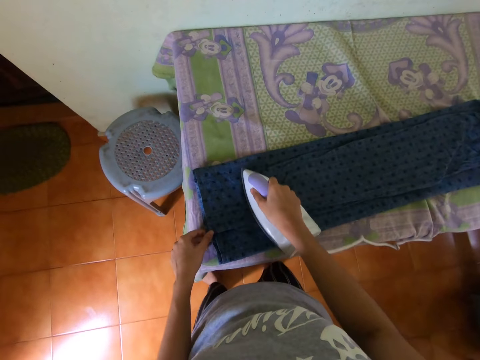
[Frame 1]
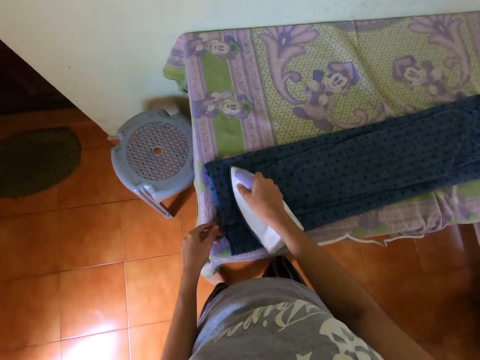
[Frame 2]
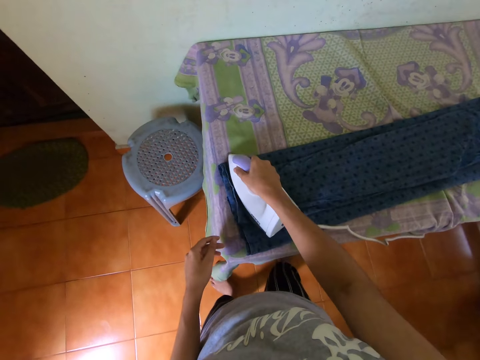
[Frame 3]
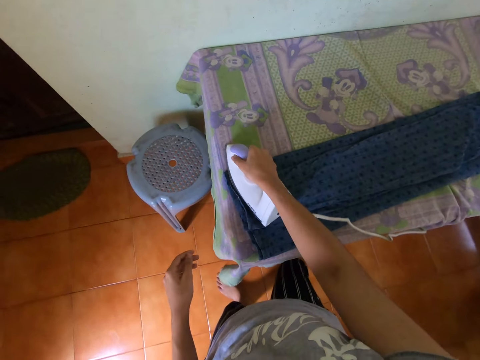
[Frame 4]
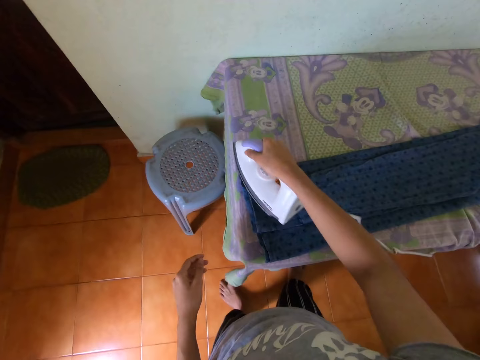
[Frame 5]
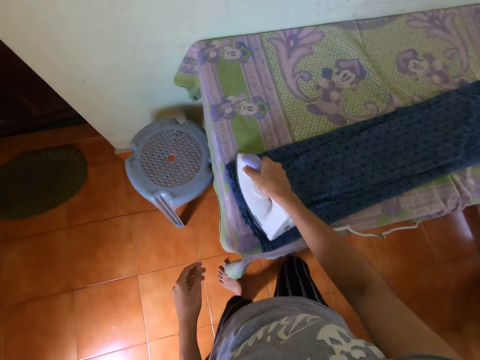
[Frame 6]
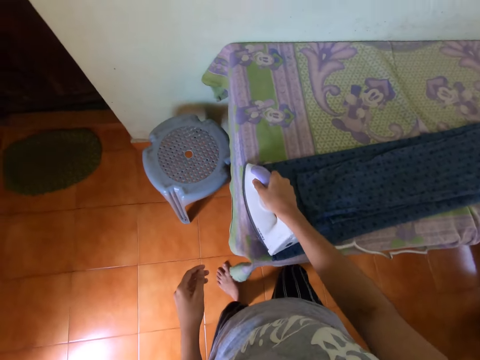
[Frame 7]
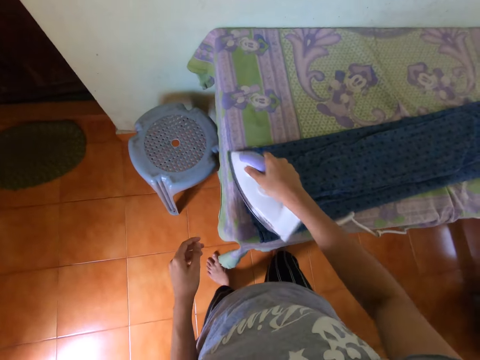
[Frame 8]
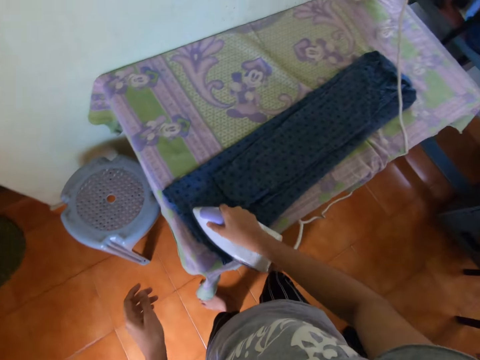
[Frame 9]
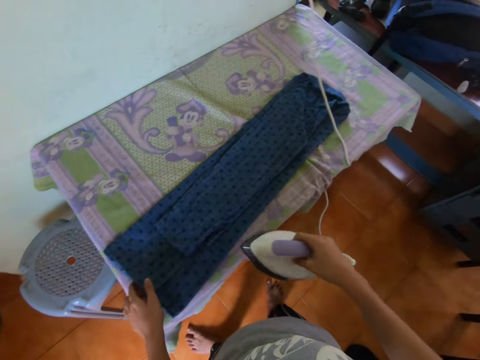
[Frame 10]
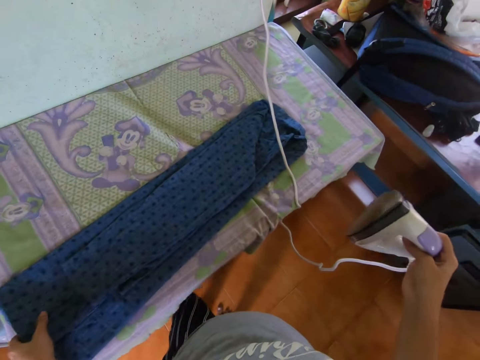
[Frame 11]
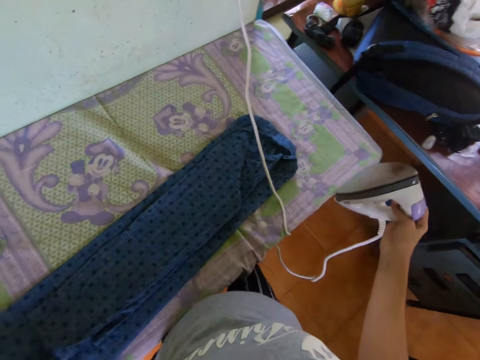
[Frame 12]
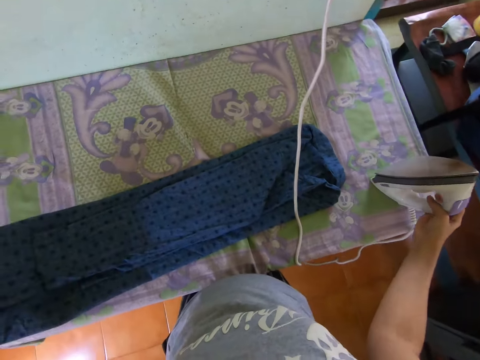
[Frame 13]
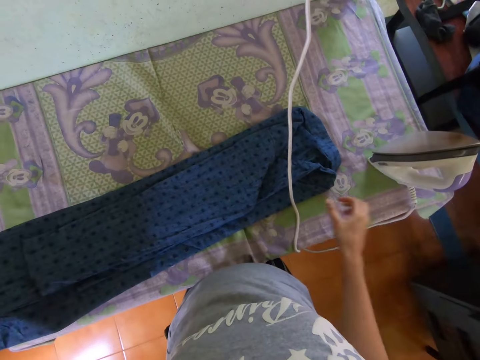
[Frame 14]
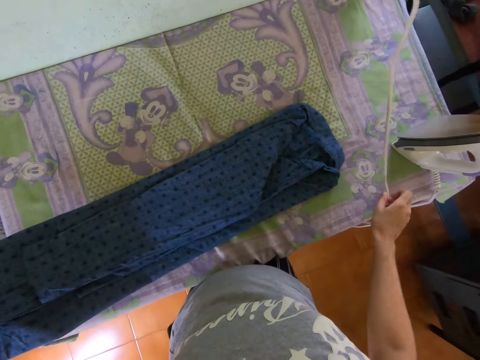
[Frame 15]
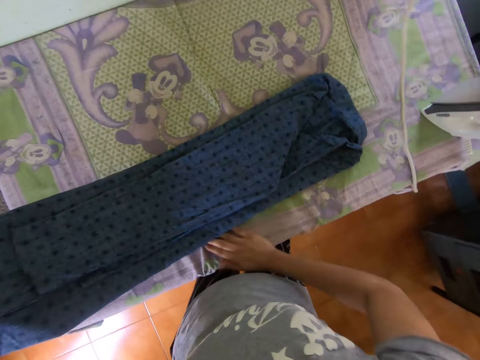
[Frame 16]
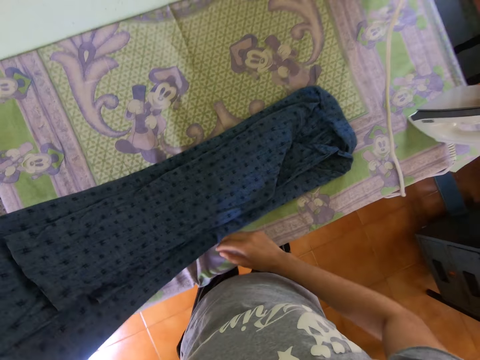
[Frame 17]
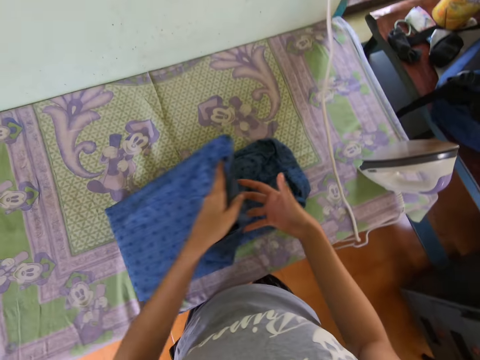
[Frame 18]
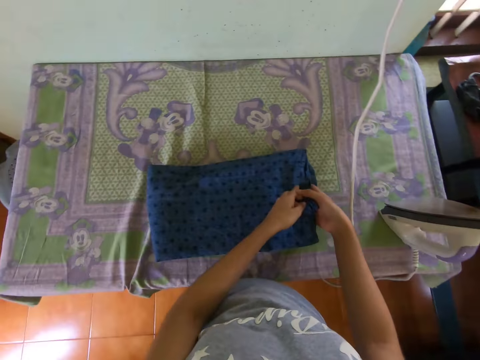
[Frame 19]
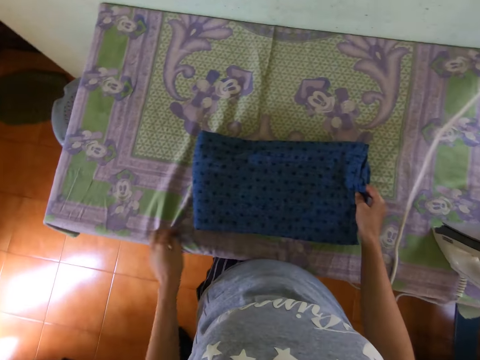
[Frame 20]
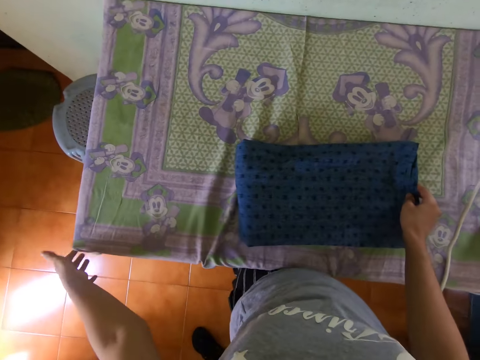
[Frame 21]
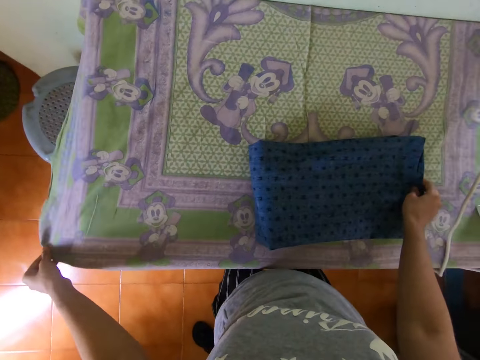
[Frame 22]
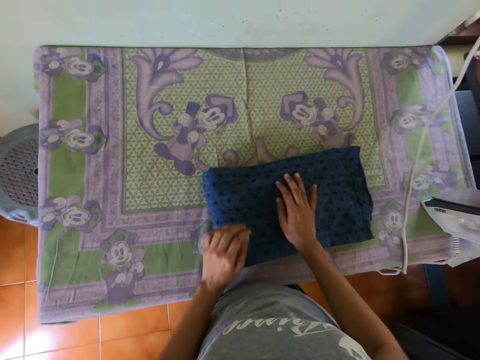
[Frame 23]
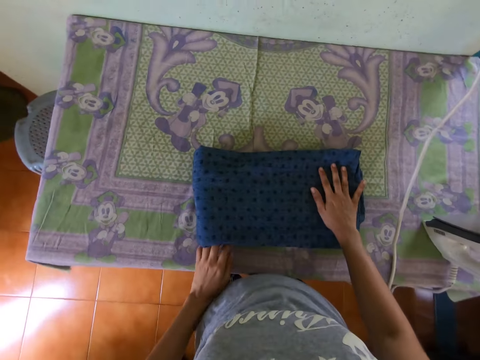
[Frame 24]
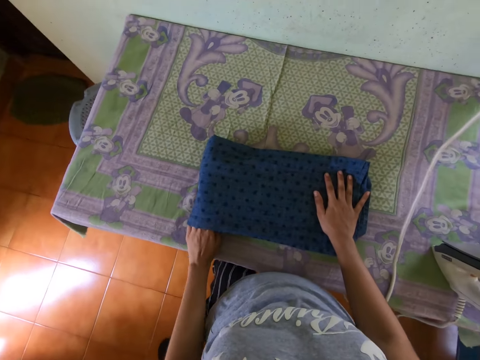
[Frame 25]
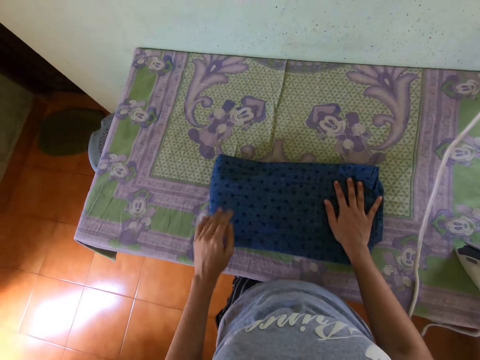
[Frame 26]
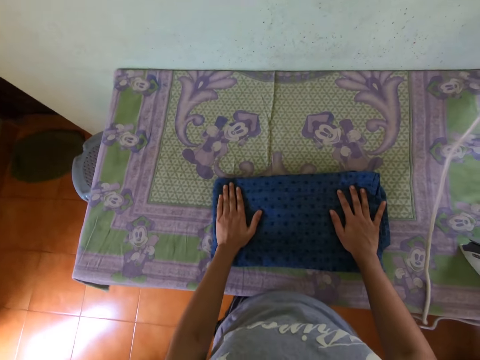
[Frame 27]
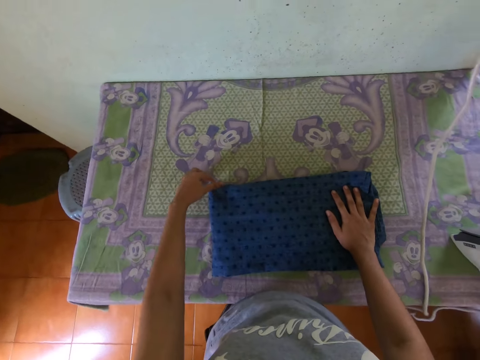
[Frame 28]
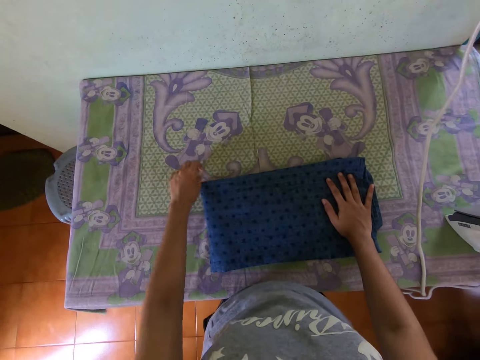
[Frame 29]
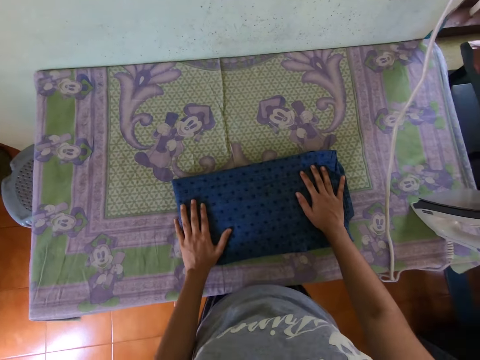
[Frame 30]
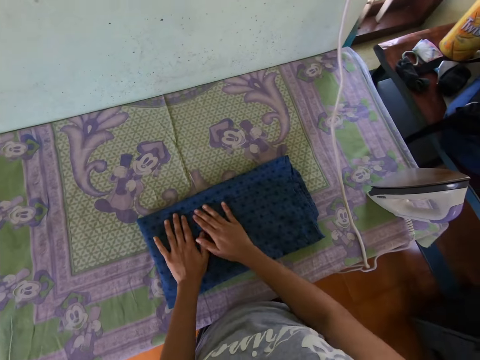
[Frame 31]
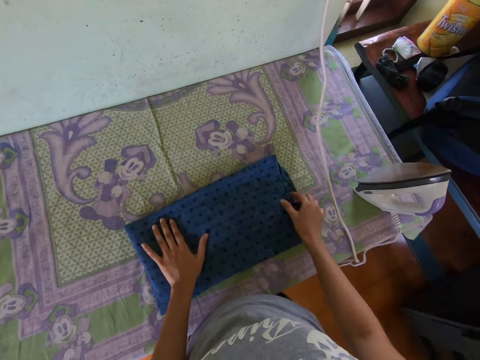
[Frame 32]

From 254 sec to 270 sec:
The camera wearer places his left hand on the shirt on the table. He drops the iron on the table with his right hand. He aligns the shirt. He adjusts the wire of the iron with his right hand. He moves the shirt on the table with his left hand. He places his right hand on the table. He folds the shirt on the table with both hands. He moves the cloth on the table with his left hand. He adjusts the shirt on the table with both hands.

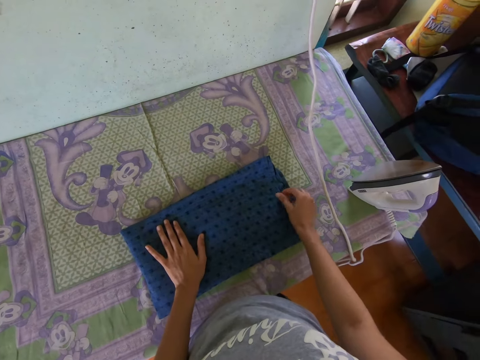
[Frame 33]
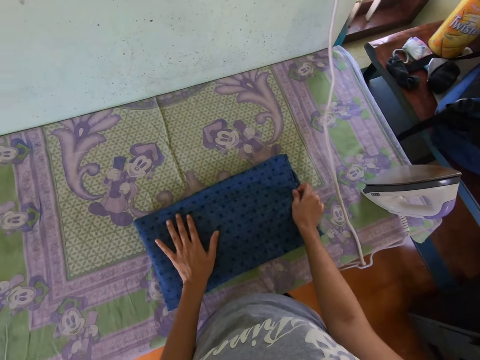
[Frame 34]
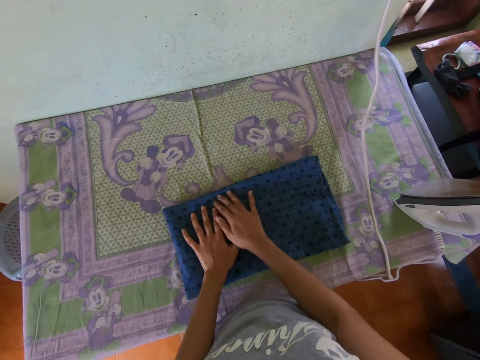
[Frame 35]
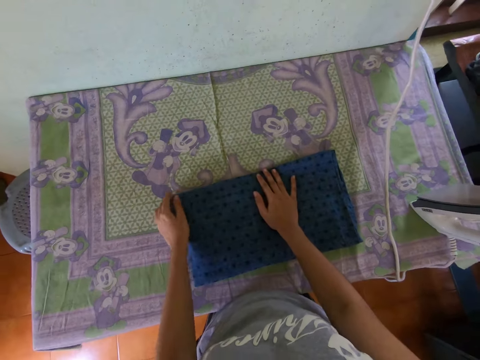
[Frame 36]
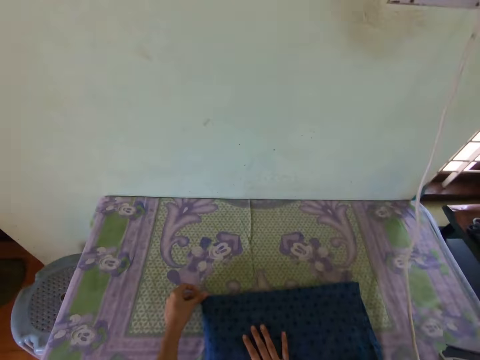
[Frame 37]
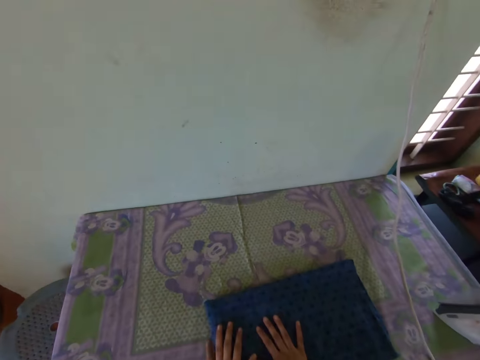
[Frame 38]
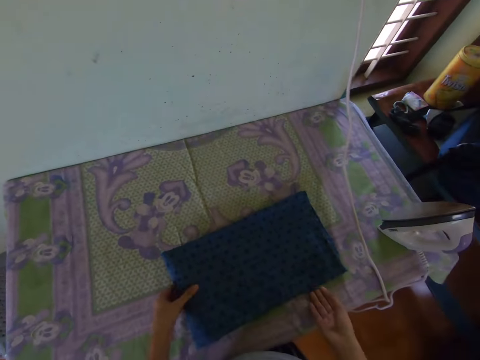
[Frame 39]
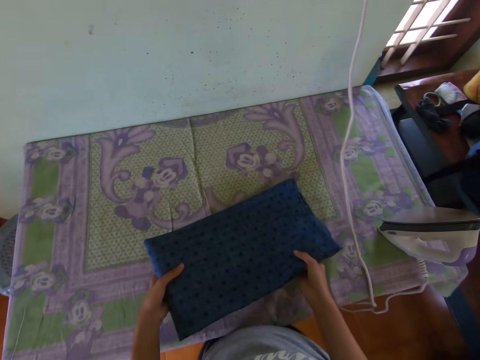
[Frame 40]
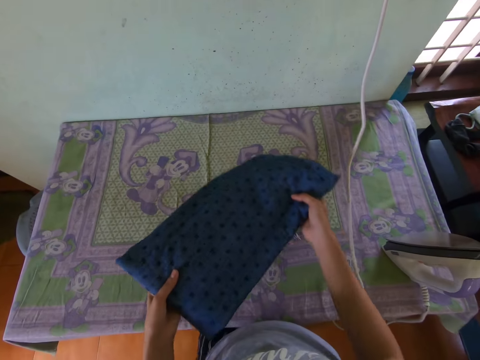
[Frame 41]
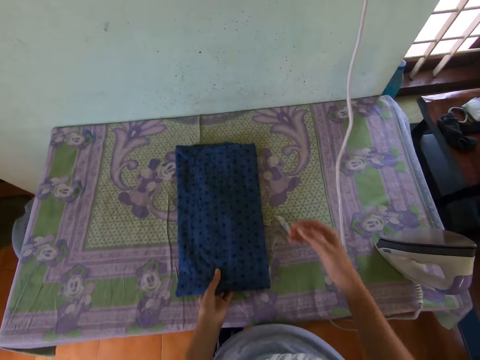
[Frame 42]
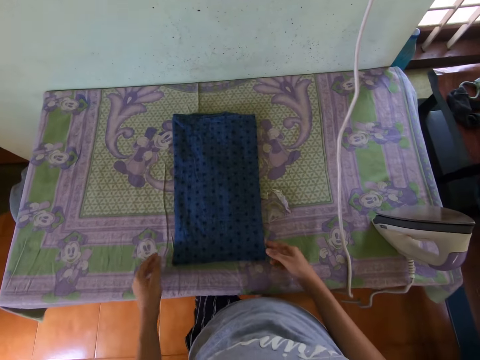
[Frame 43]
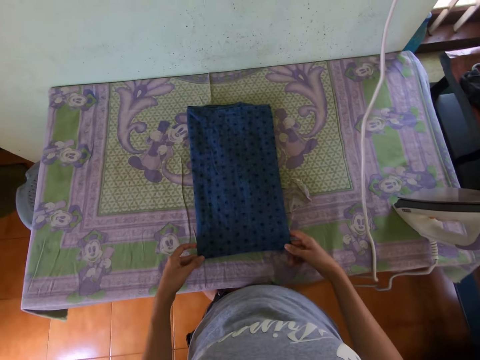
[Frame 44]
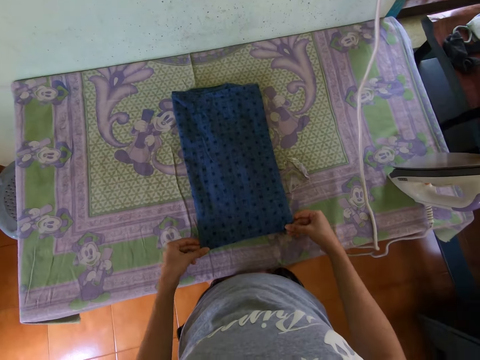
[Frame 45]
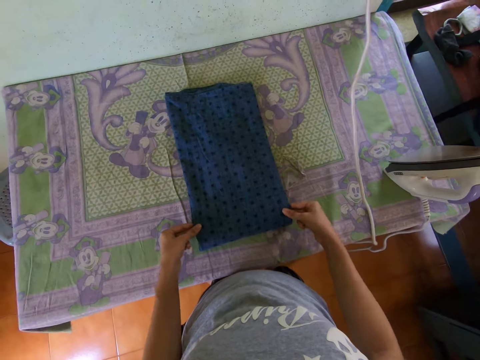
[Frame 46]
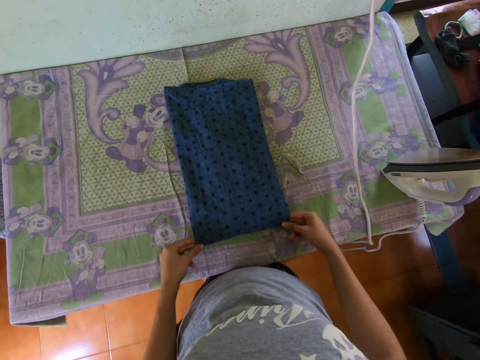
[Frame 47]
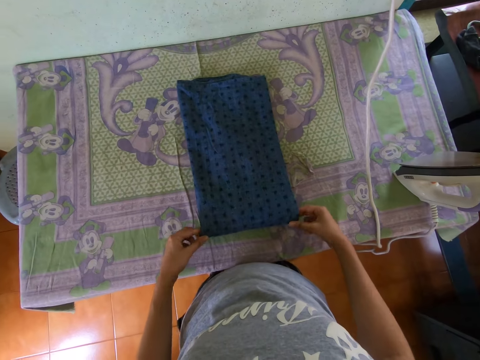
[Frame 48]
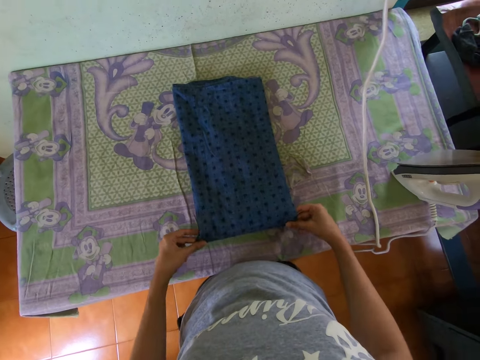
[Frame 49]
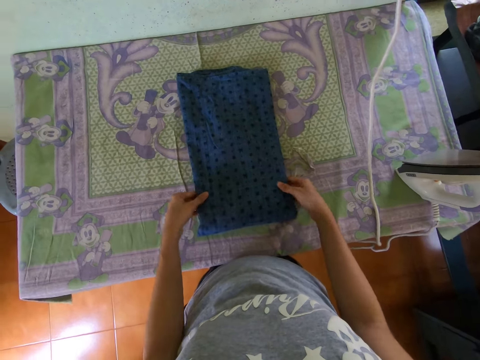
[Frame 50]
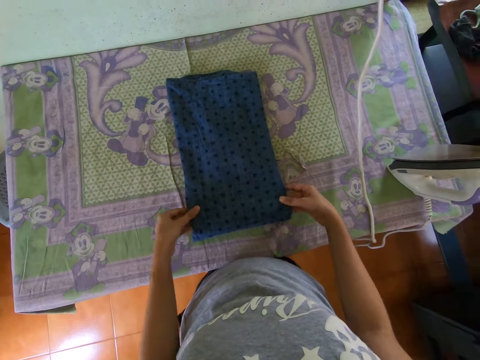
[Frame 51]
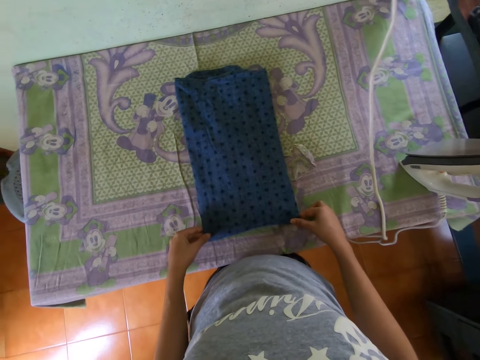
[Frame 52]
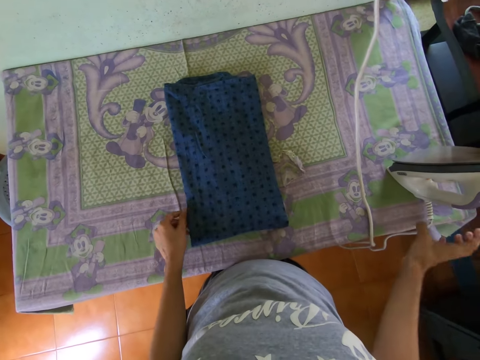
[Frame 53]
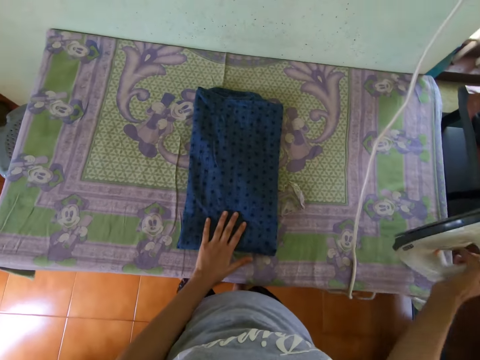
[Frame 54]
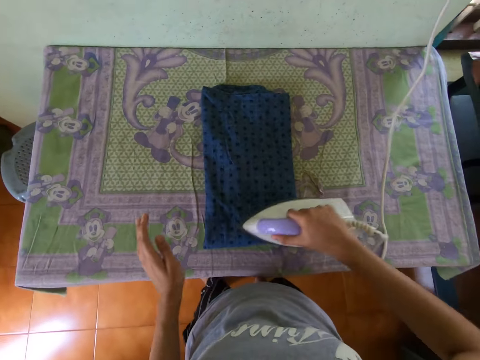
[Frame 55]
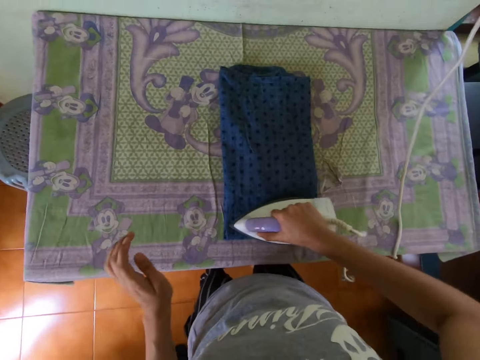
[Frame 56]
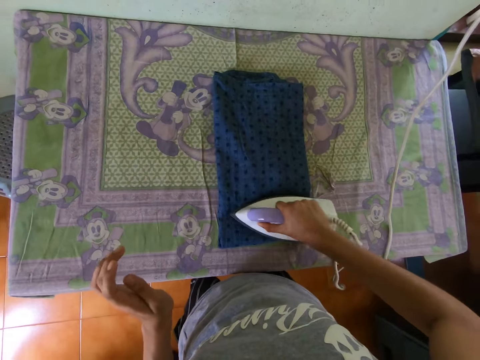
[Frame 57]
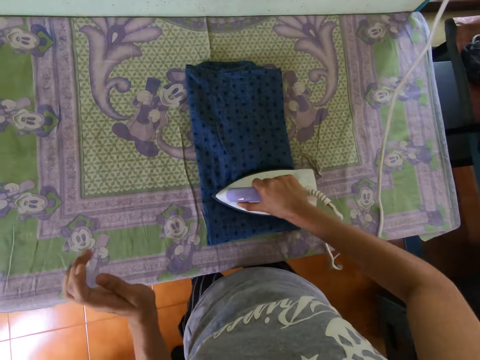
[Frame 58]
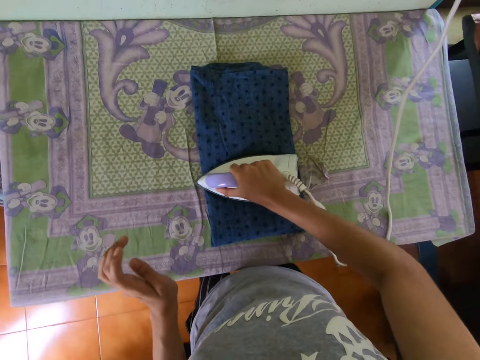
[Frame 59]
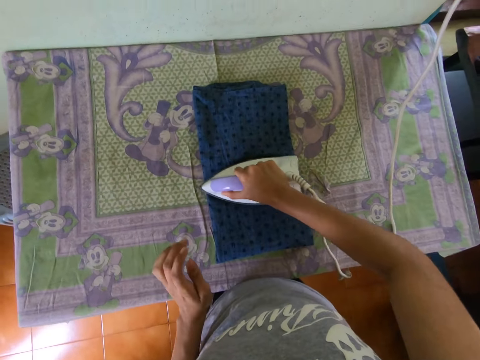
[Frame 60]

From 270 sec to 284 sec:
The camera wearer moves the shirt on the table with both hands. He picks the iron from the table with his right hand. He irons the shirt on the table with the iron in his right hand.
